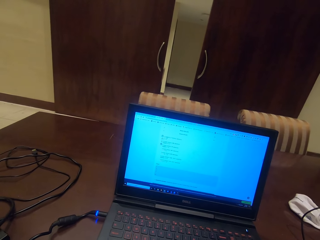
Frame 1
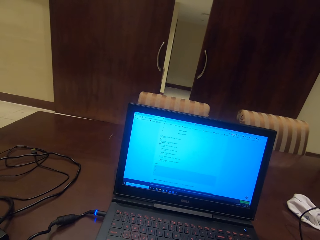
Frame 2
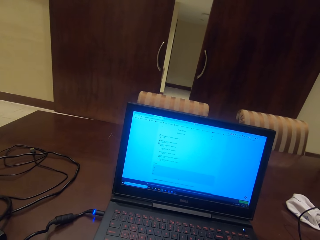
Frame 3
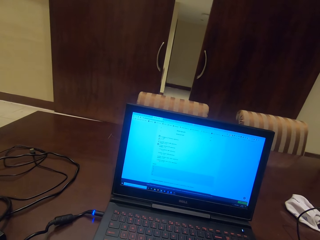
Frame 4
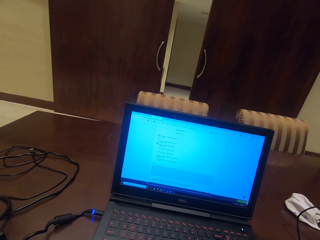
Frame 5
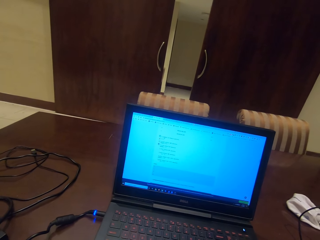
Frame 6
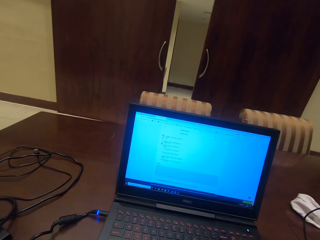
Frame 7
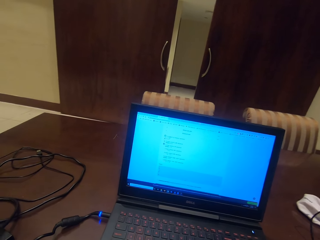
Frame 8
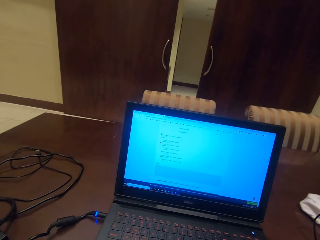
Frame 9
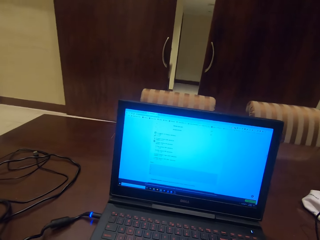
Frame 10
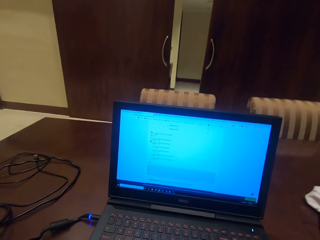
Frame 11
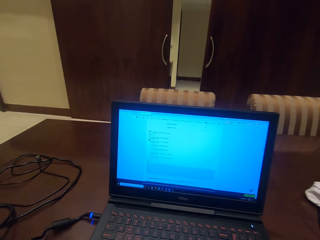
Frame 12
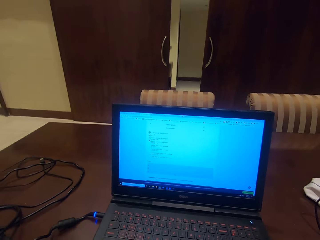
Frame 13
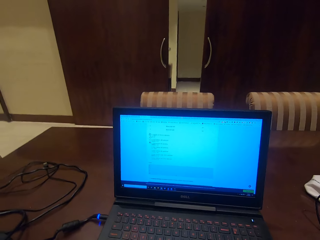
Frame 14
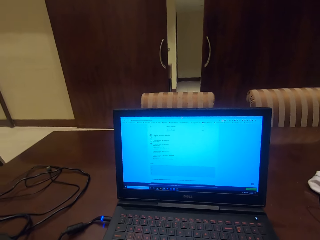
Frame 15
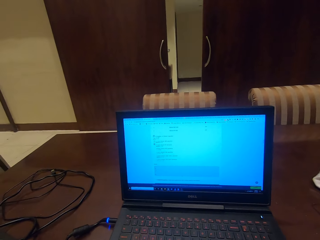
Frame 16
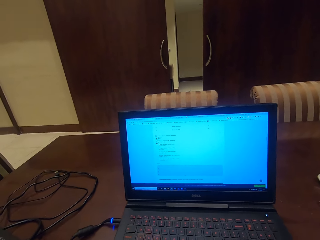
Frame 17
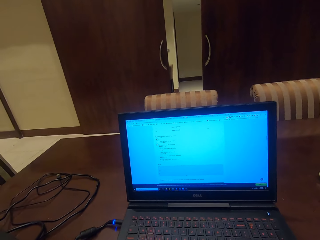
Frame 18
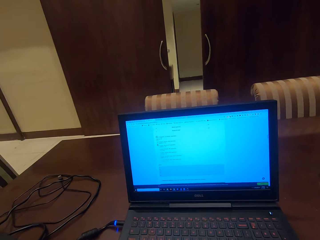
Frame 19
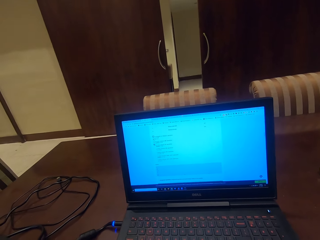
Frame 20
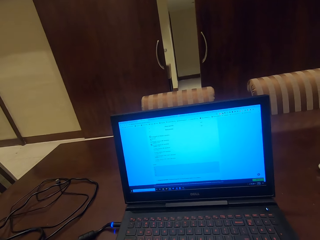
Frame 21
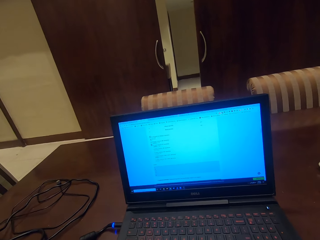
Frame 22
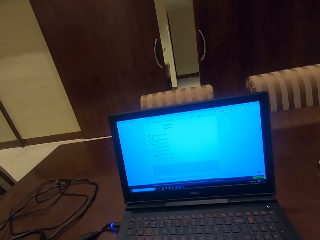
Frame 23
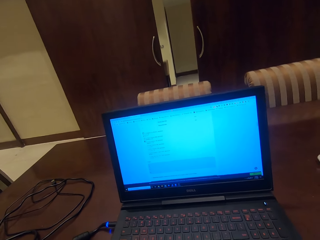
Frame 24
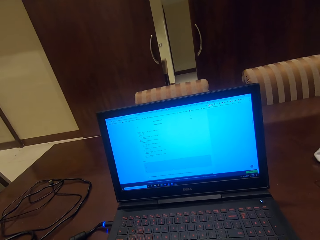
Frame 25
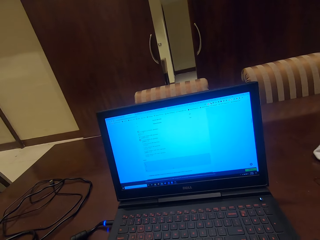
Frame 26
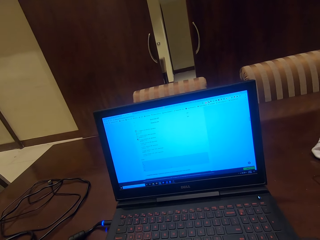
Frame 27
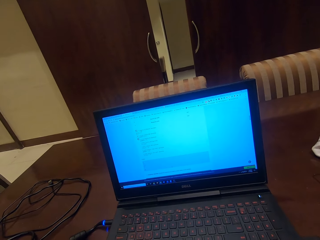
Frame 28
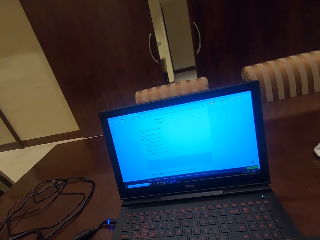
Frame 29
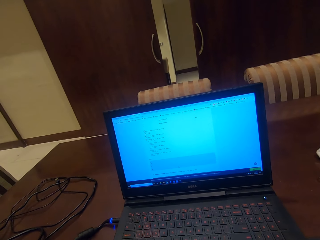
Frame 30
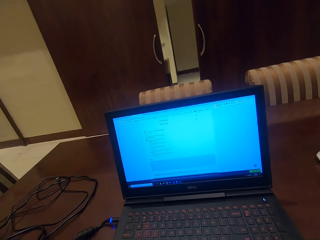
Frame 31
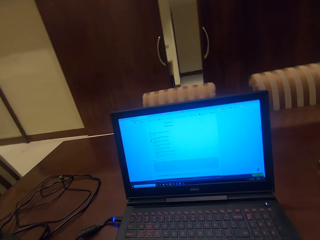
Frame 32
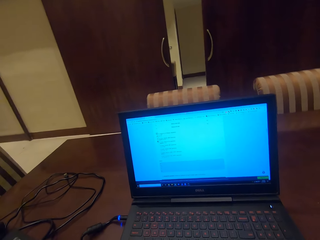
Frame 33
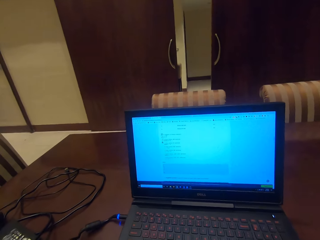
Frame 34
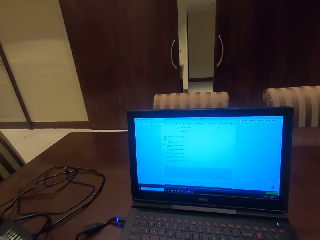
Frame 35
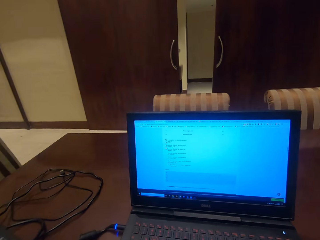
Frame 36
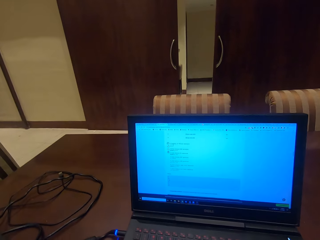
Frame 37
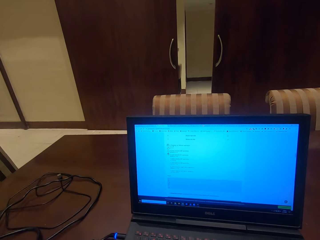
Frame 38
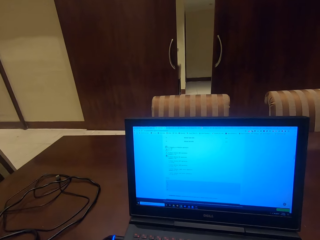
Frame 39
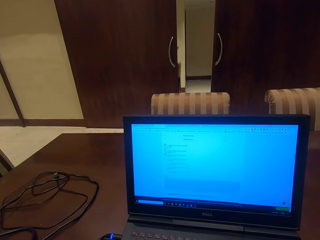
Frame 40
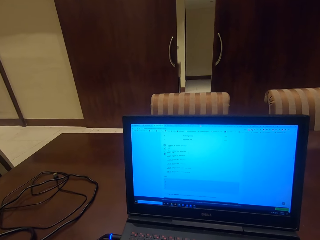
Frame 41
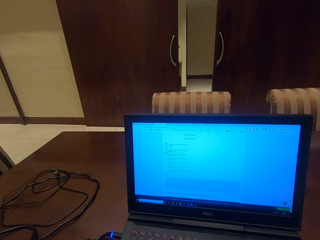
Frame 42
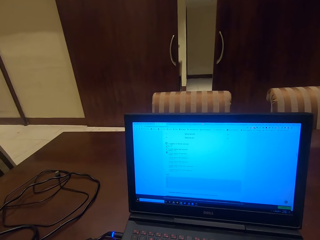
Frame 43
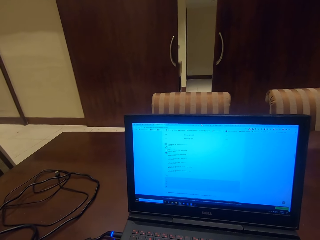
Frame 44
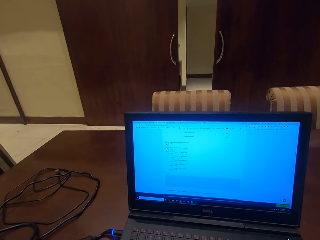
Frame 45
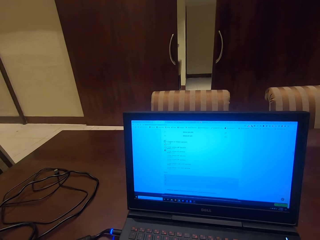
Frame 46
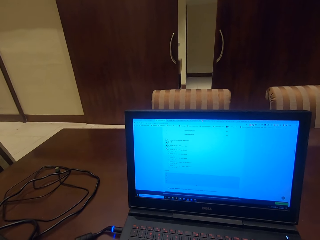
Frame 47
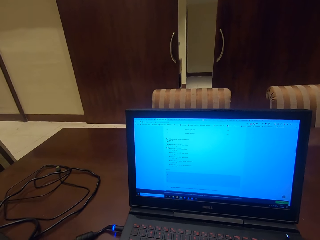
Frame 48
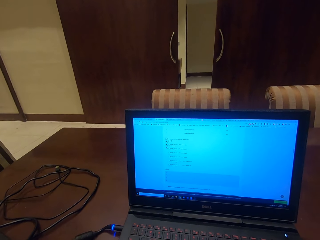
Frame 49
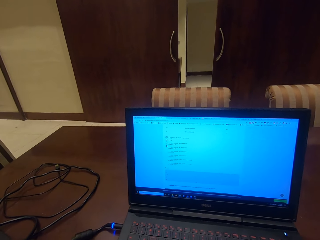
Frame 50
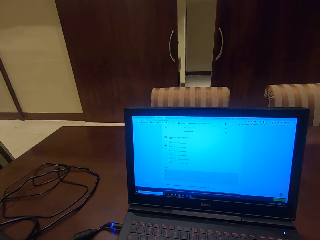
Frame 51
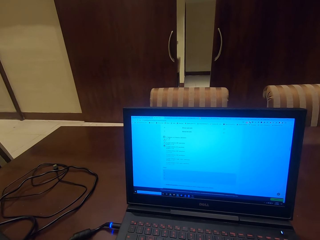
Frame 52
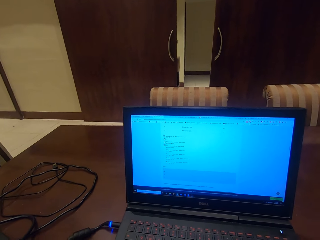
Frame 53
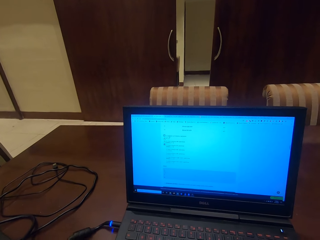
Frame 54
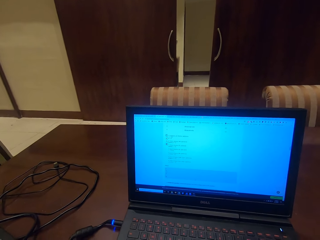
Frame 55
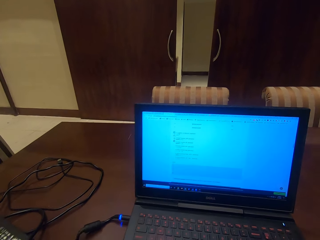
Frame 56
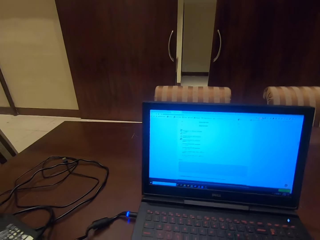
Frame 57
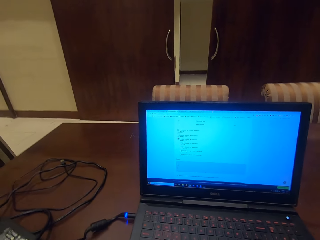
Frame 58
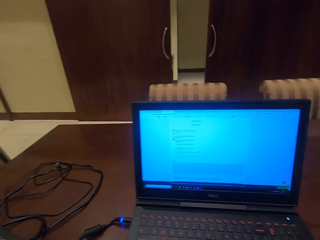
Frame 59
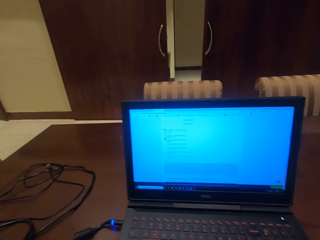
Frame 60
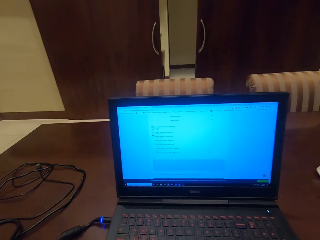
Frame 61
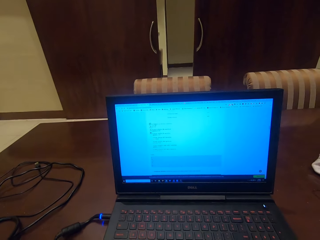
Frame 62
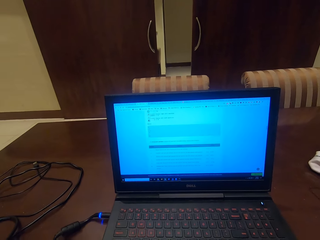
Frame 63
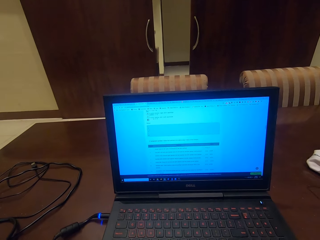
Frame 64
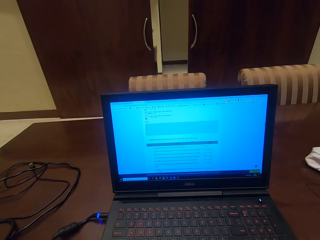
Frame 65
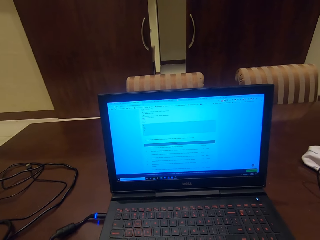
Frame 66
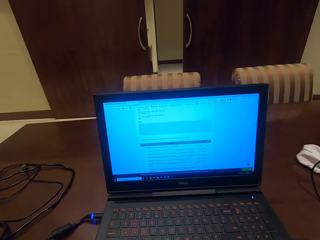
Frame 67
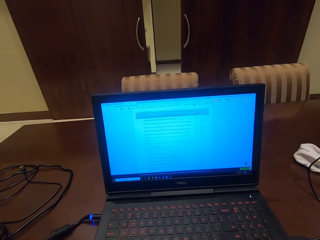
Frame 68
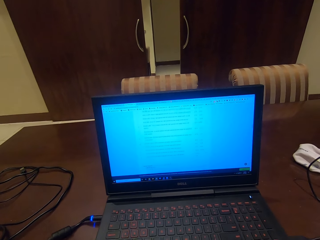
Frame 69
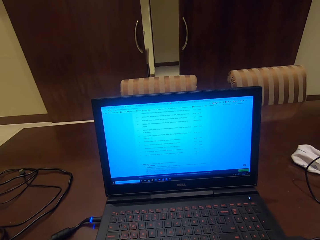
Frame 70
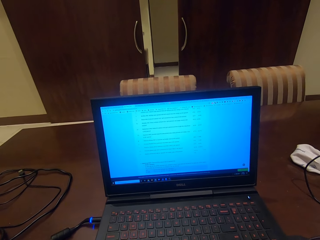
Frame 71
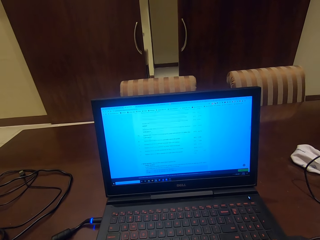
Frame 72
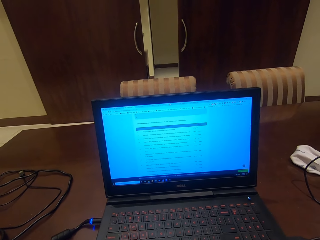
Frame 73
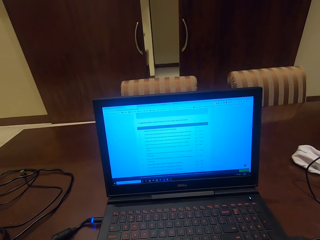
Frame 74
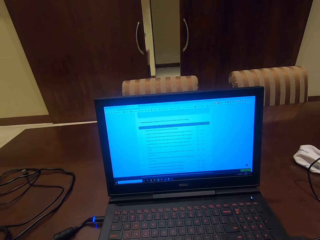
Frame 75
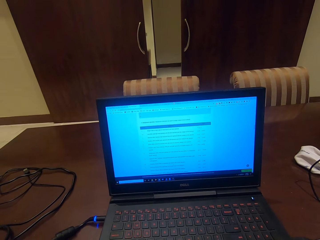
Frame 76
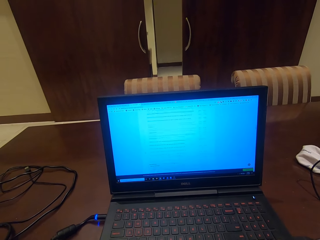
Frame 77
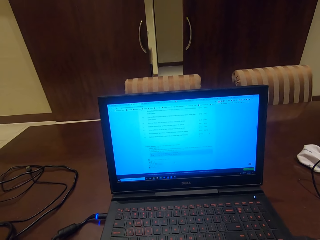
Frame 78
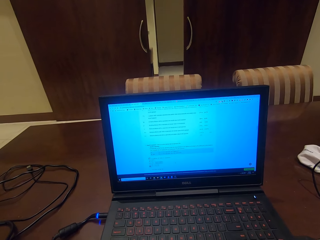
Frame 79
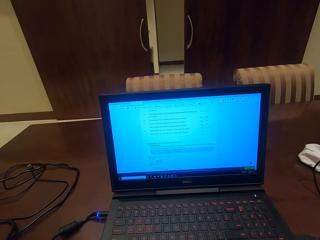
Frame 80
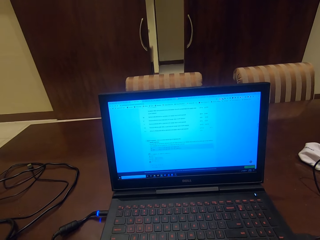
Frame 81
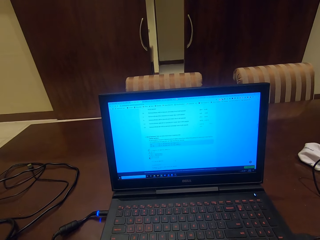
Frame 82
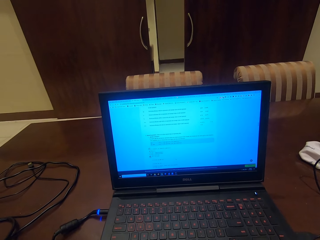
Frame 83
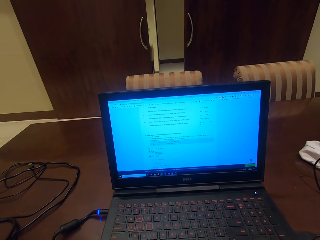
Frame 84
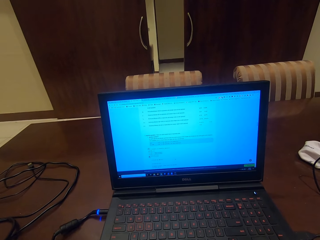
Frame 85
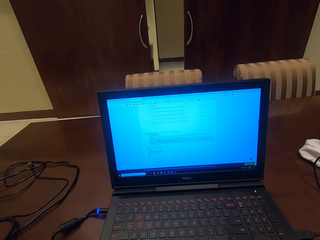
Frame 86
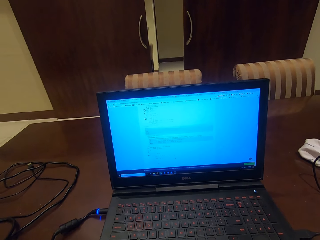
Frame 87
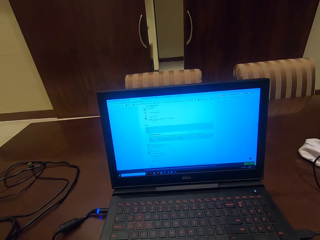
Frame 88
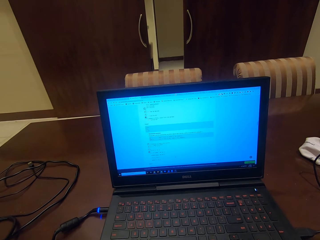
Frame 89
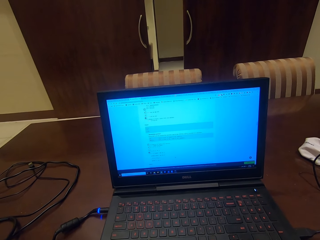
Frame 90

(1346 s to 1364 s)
The camera wearer turns round. They look at the screen. They operate the laptop.

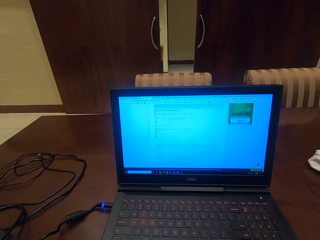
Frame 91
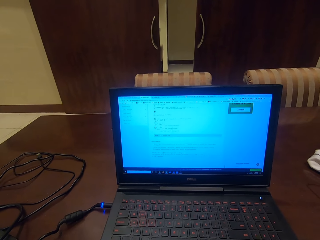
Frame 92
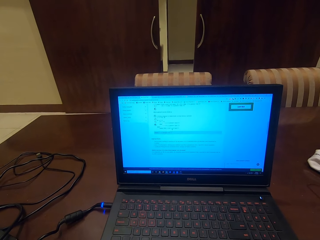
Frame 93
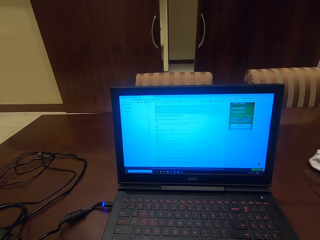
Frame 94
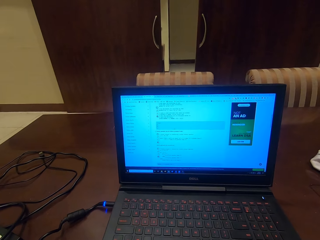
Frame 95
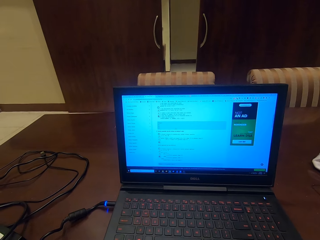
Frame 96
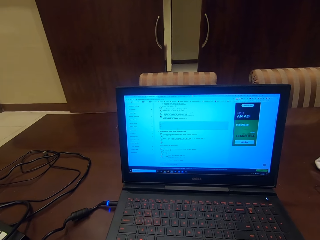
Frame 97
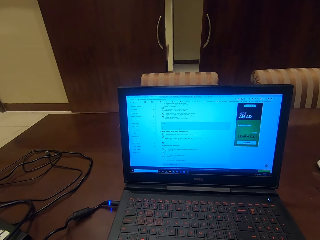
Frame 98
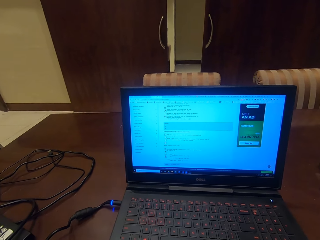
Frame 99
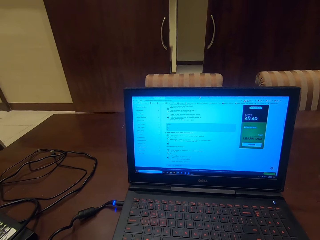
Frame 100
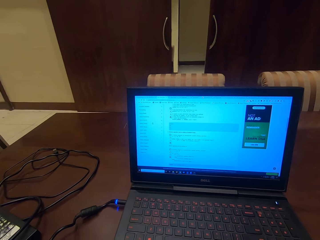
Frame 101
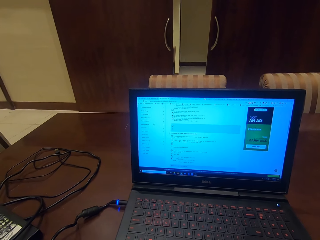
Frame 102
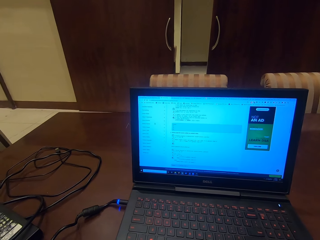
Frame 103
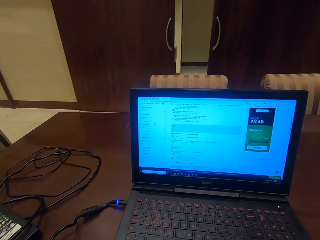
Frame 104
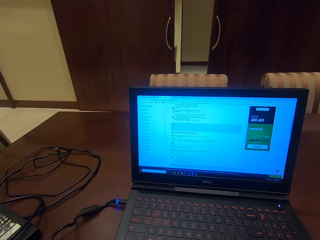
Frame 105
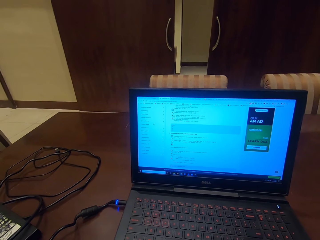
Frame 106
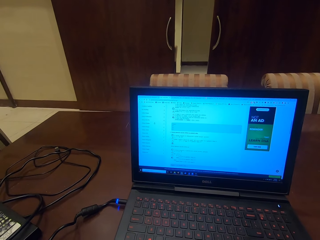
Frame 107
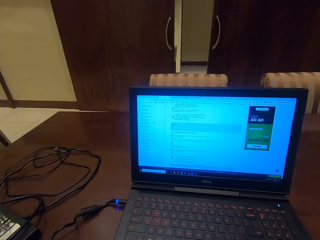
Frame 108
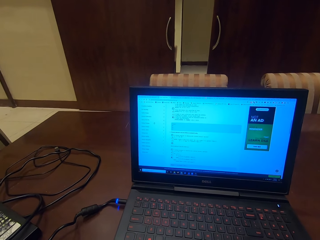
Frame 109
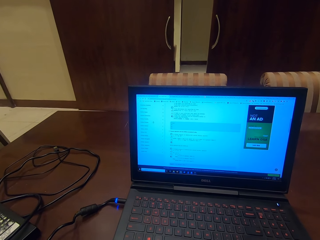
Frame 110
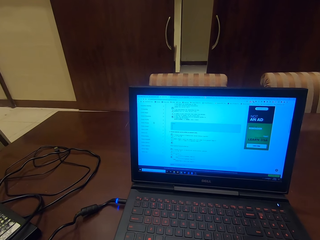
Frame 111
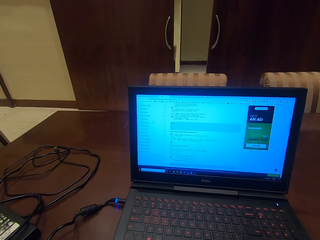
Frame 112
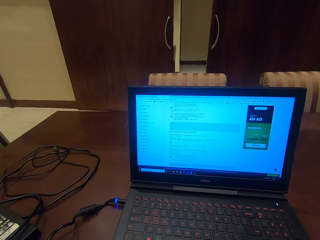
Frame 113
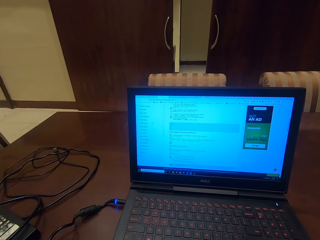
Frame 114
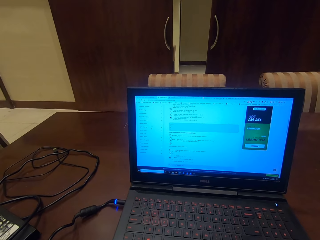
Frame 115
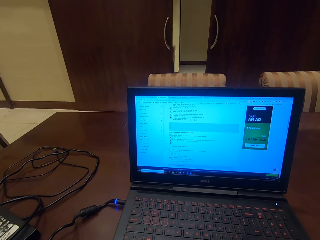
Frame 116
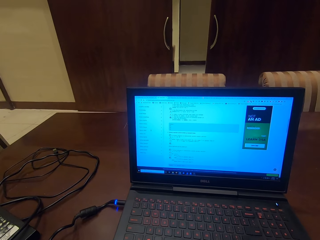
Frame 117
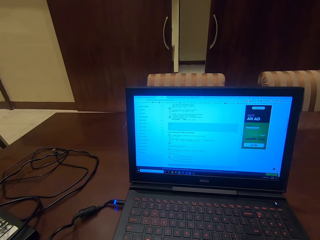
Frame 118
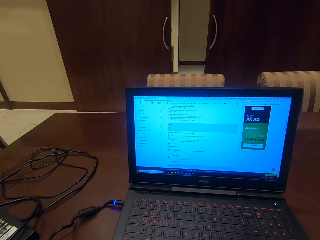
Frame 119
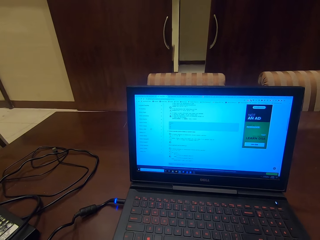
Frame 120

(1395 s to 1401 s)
The camera wearer whistles.
